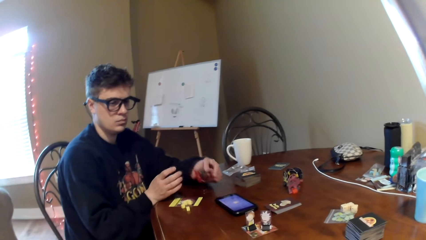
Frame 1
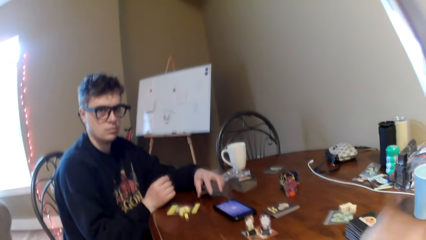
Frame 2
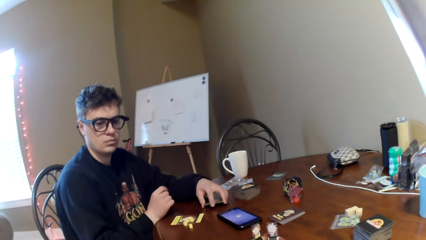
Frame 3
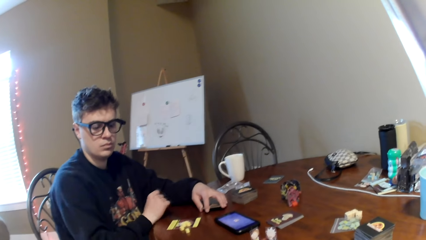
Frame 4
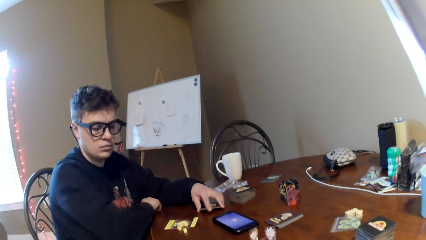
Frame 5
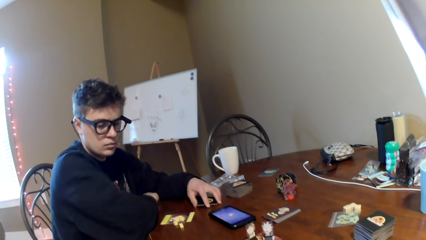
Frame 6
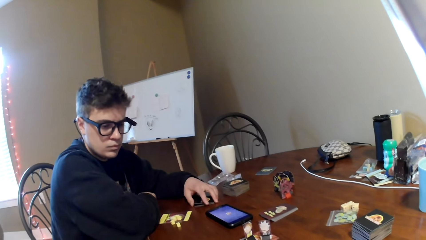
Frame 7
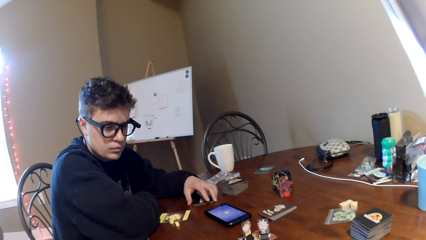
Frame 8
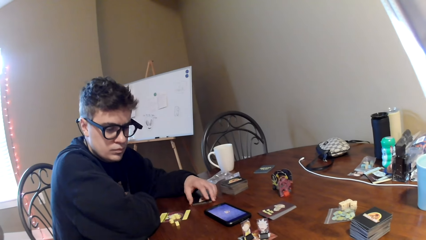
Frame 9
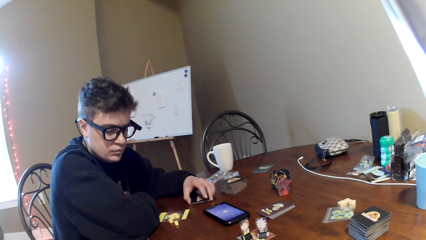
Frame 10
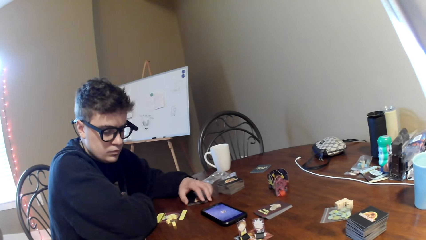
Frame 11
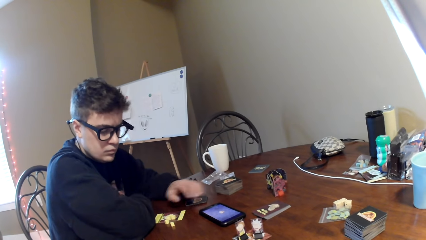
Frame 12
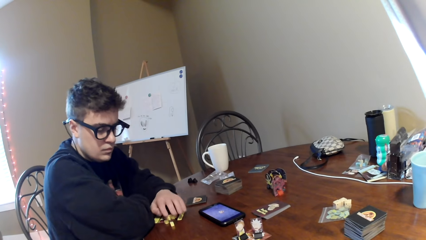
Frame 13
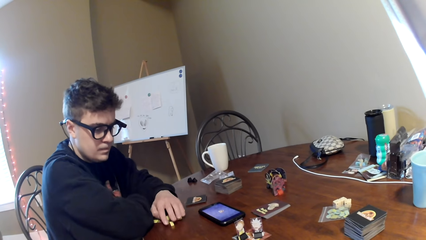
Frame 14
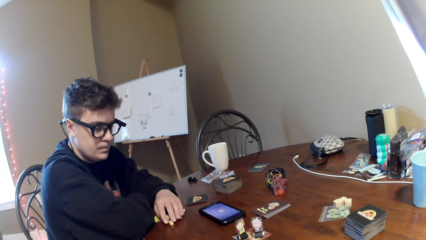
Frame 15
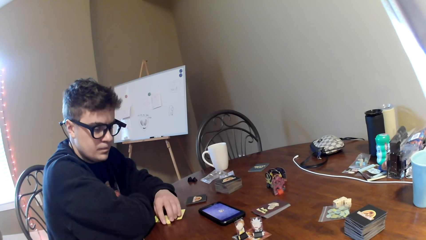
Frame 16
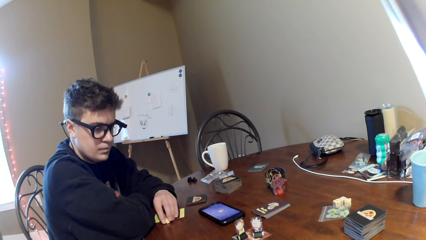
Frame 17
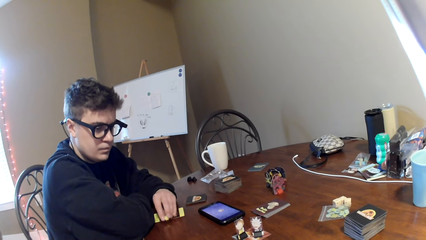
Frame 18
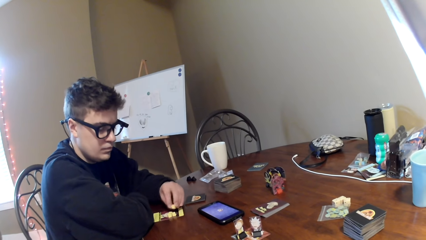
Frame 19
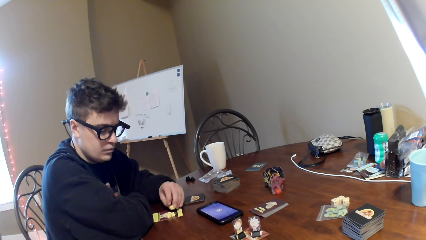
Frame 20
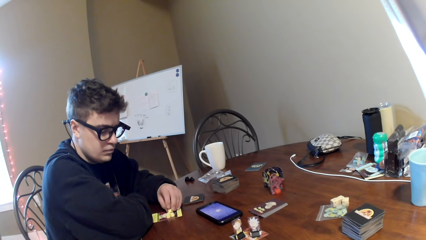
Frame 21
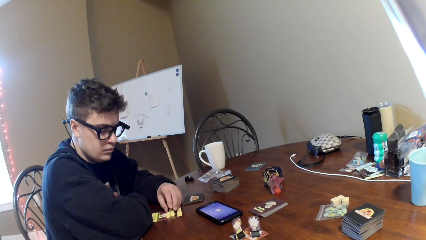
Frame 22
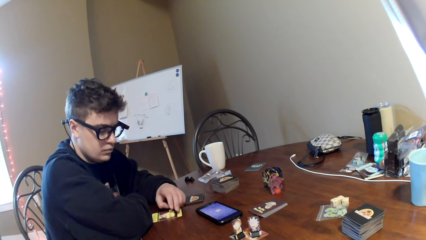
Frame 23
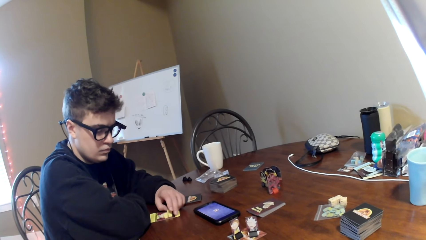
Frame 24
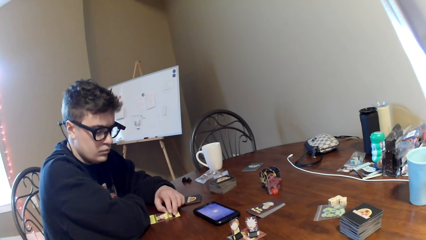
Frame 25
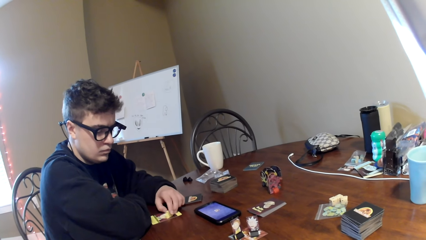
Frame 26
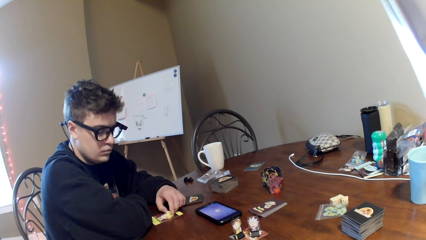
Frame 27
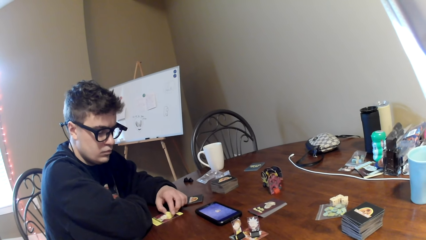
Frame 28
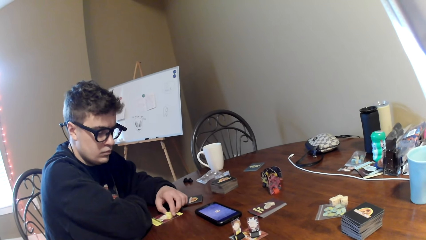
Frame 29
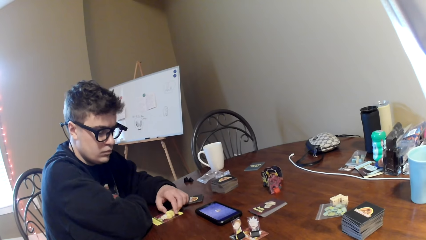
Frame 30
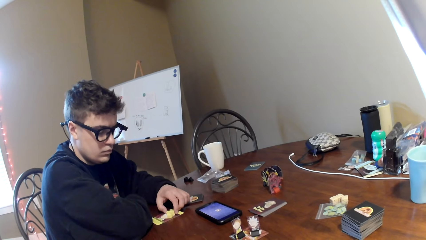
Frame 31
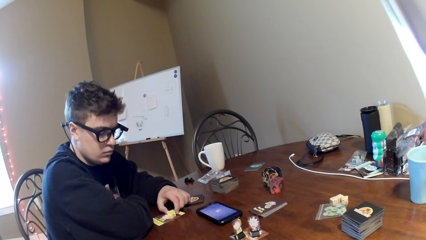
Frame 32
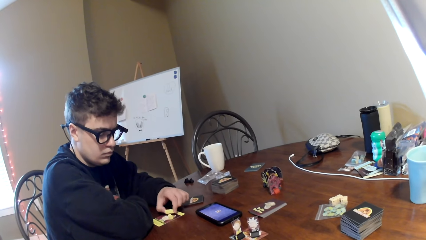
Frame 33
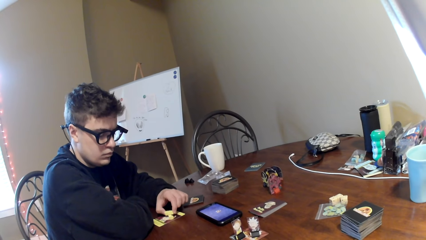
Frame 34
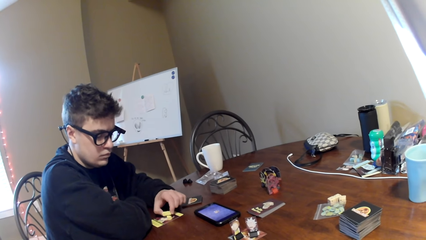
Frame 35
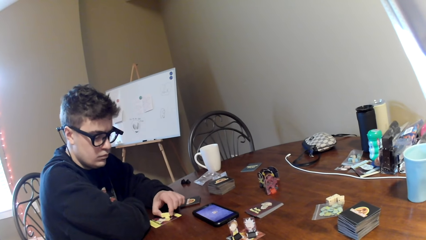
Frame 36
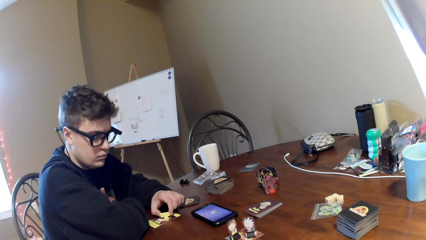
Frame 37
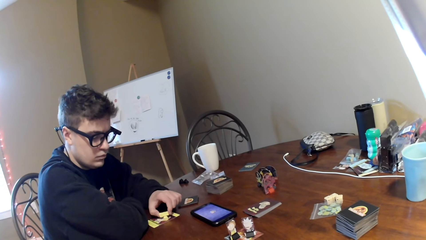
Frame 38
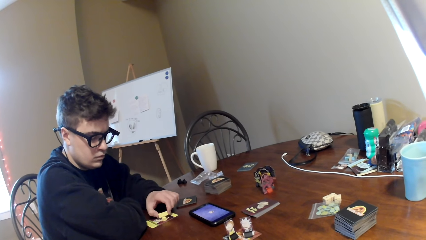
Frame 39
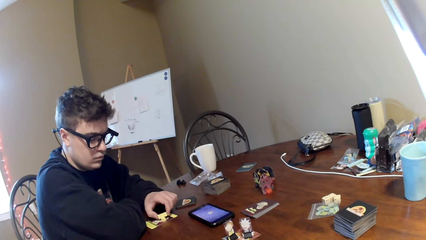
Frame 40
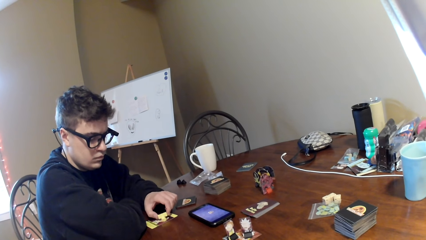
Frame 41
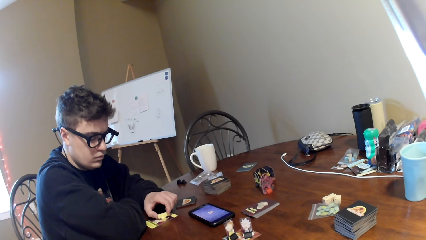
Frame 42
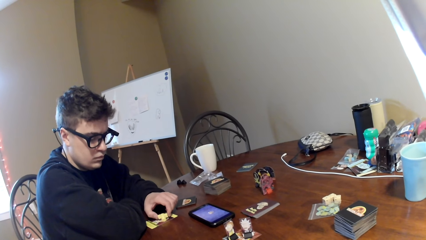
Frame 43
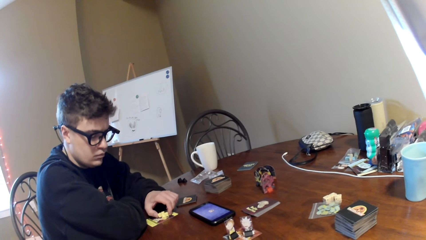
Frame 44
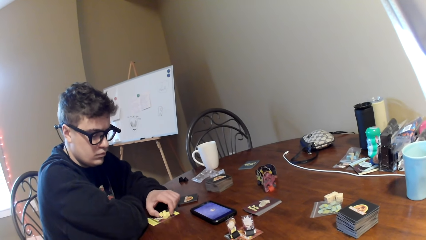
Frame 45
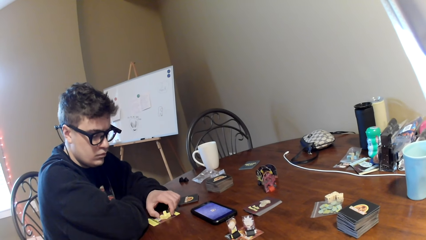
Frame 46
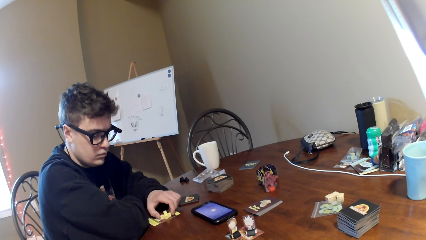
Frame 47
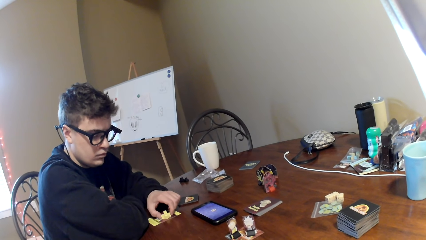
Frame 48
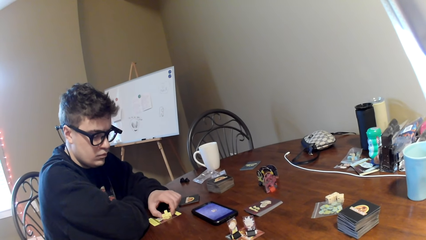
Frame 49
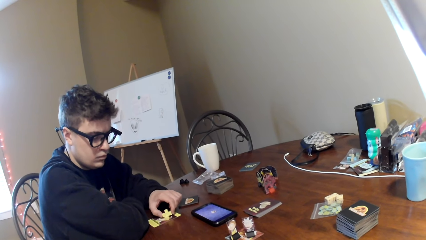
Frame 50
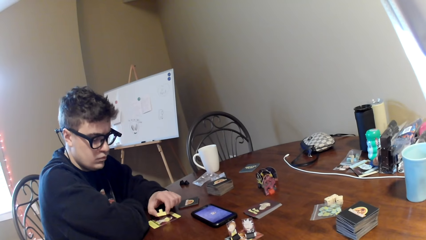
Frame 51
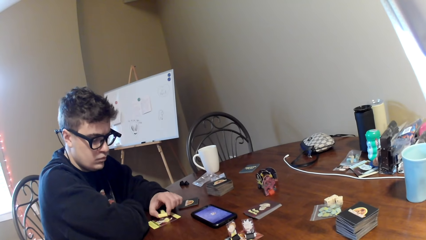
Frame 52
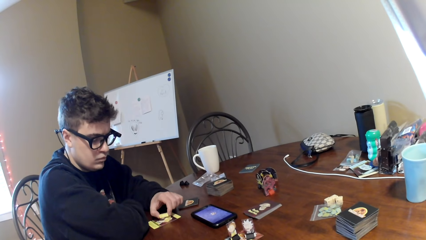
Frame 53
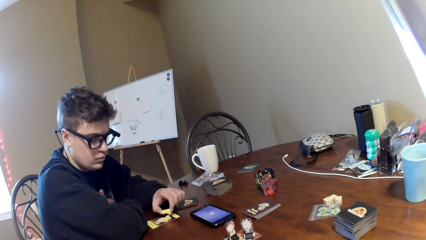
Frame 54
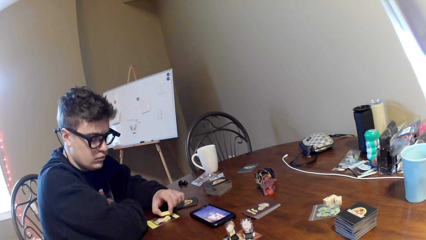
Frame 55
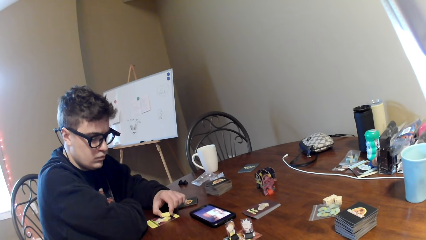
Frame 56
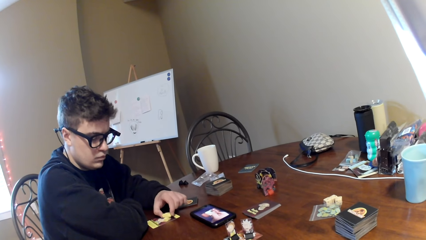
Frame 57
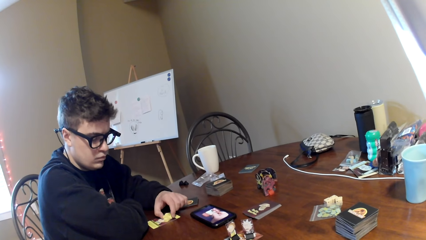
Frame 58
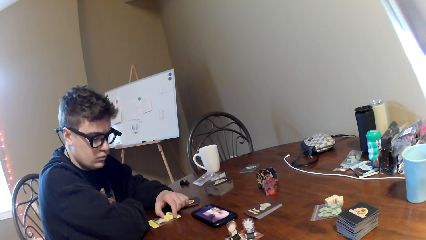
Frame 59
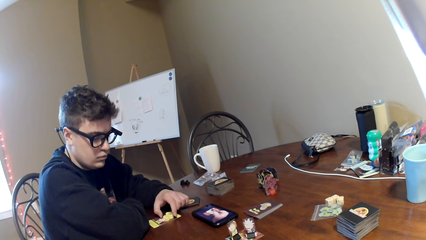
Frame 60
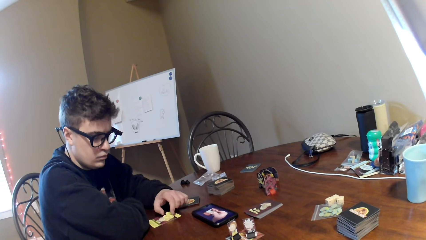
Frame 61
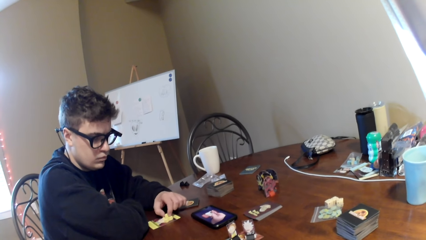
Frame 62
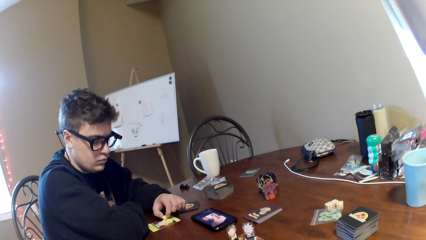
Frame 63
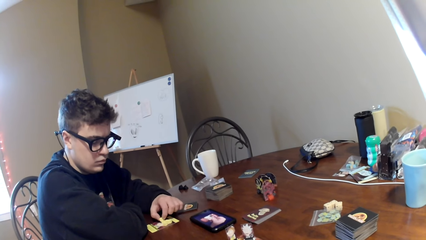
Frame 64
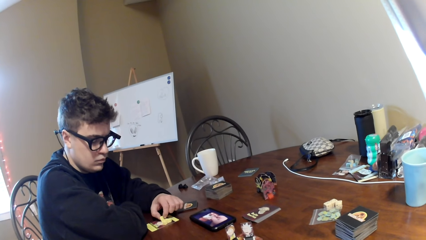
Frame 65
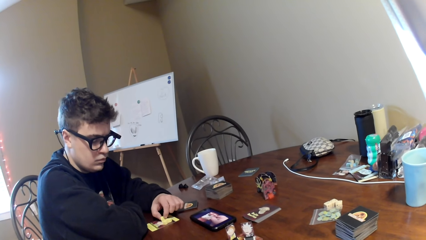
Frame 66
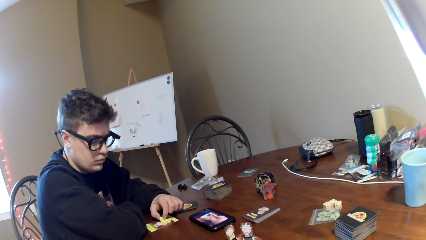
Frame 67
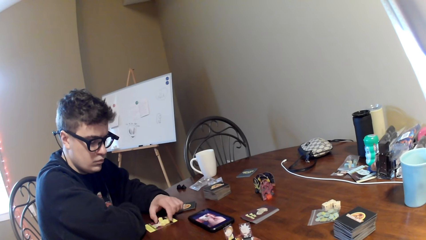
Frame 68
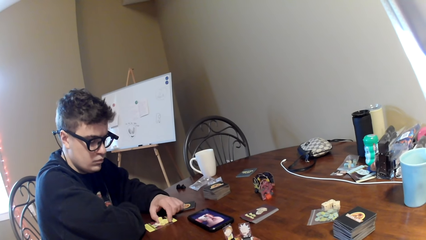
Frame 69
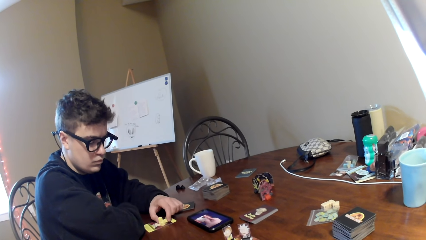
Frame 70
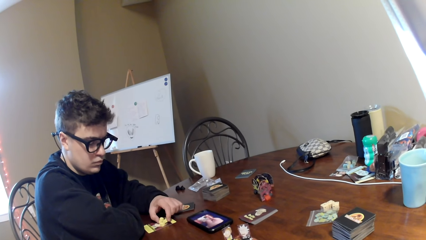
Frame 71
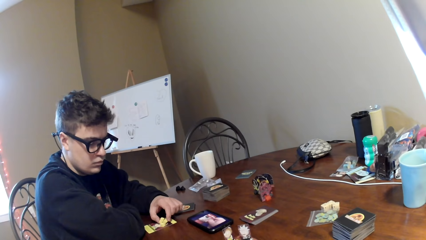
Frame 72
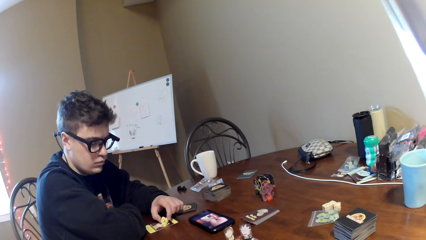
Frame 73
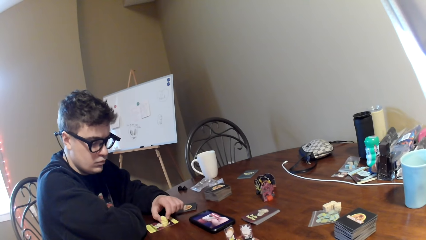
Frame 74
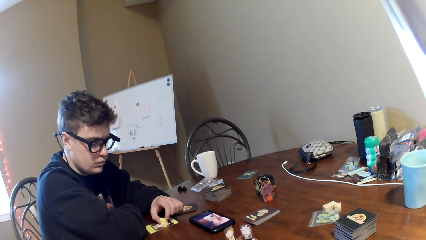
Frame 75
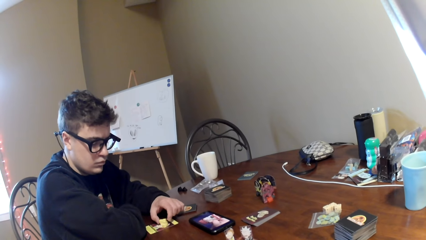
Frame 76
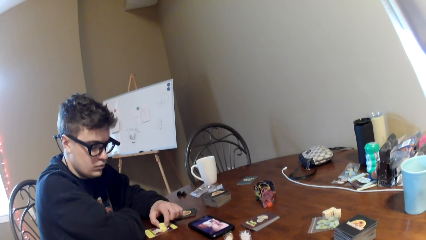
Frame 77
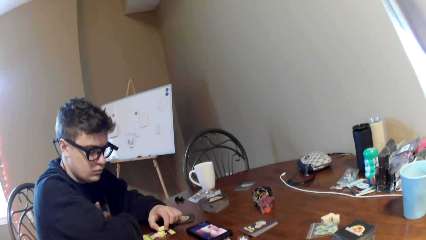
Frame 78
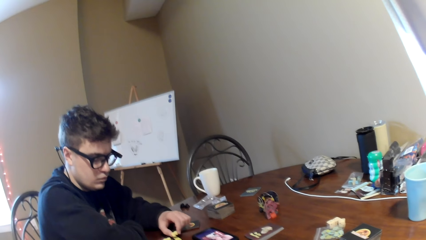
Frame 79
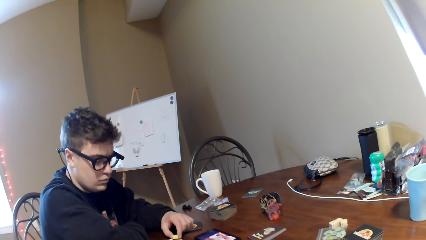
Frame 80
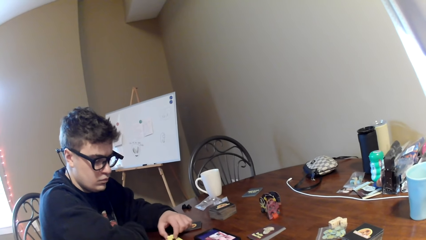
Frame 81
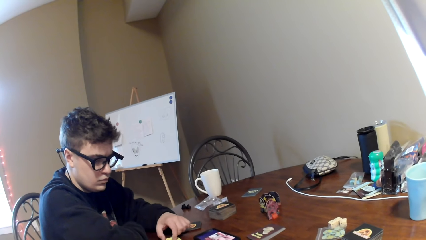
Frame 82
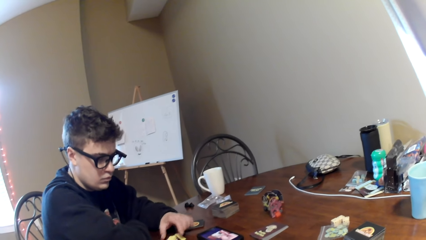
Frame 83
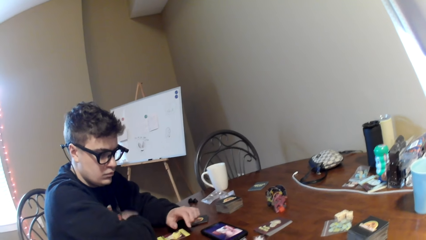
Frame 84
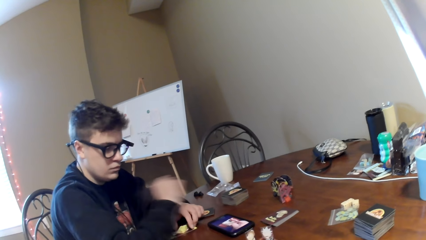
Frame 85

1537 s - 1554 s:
A man puts the cards on the table. The man looks at the camera wearer. The man moves the hands, moves the cards, and adjusts the cards on the table. The camera wearer looks around a room. The man adjusts the cards on the table, watches a video on a mobile phone, and adjusts the cards on the table.
